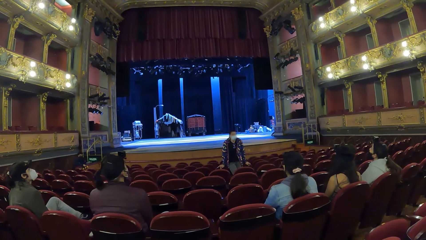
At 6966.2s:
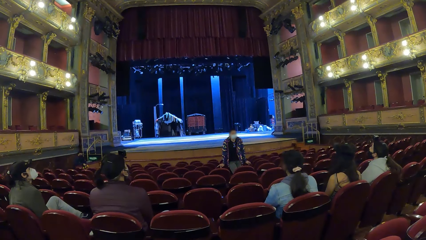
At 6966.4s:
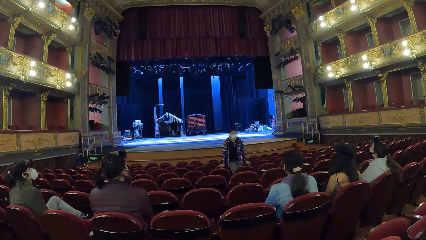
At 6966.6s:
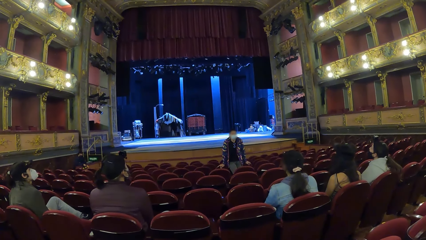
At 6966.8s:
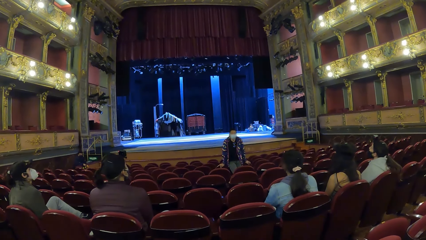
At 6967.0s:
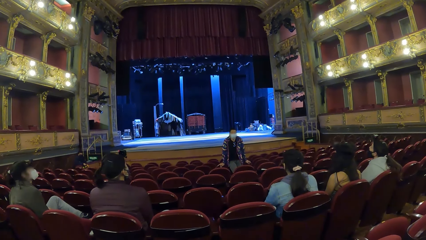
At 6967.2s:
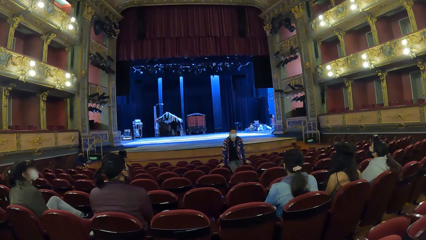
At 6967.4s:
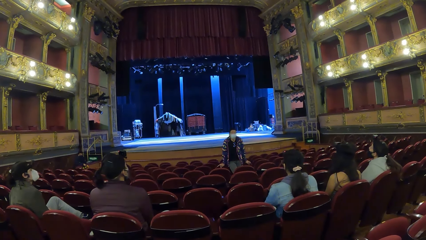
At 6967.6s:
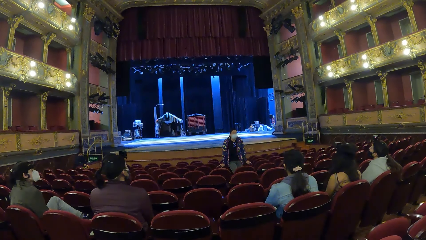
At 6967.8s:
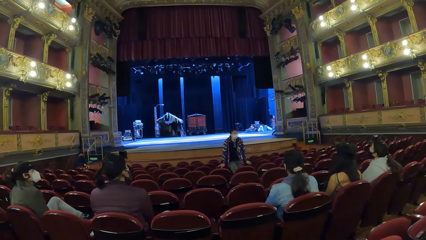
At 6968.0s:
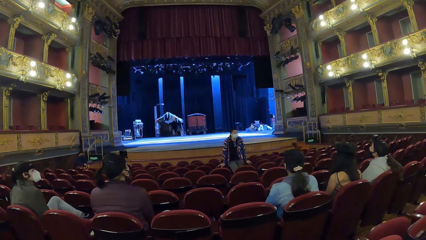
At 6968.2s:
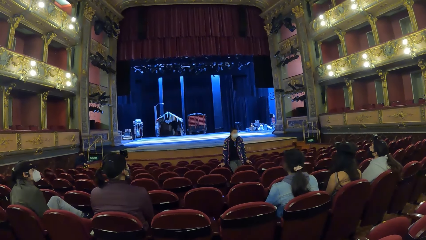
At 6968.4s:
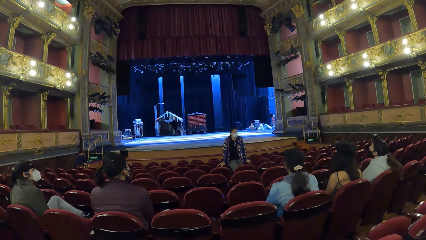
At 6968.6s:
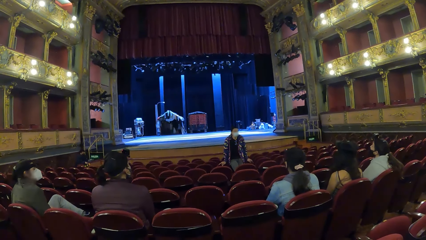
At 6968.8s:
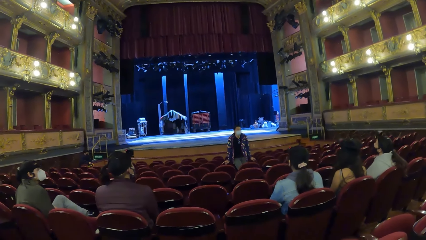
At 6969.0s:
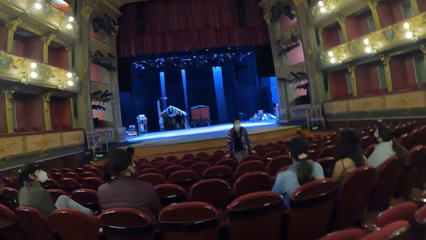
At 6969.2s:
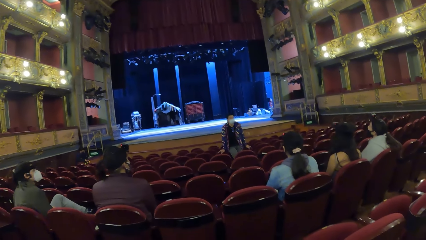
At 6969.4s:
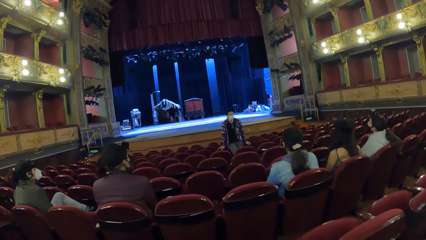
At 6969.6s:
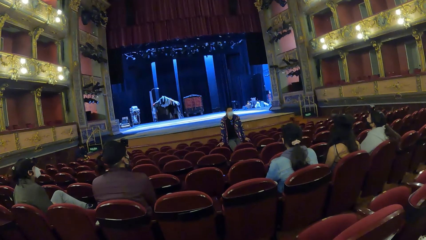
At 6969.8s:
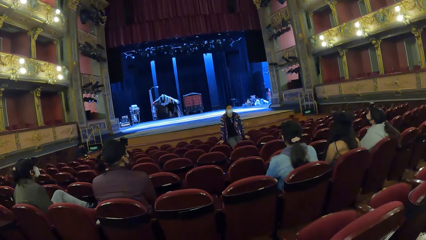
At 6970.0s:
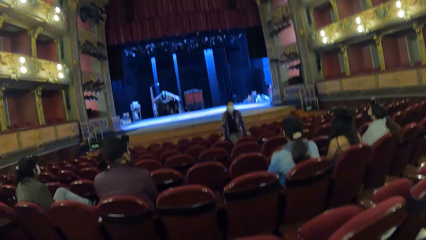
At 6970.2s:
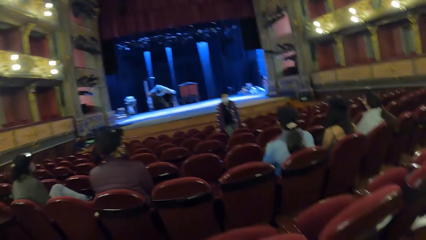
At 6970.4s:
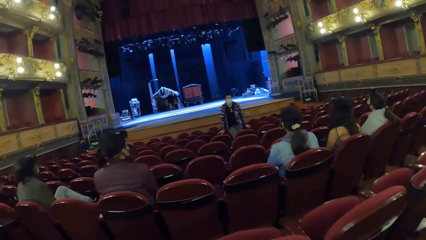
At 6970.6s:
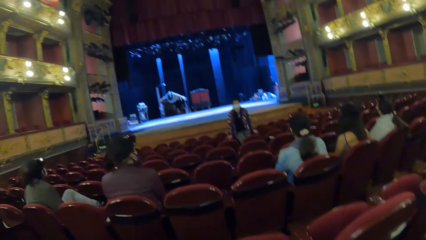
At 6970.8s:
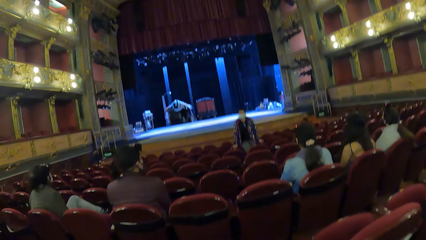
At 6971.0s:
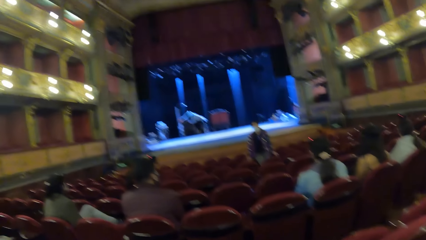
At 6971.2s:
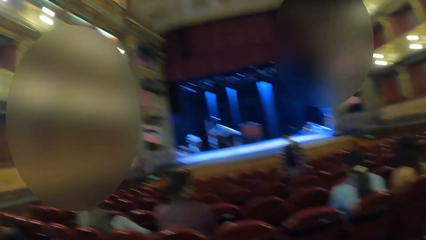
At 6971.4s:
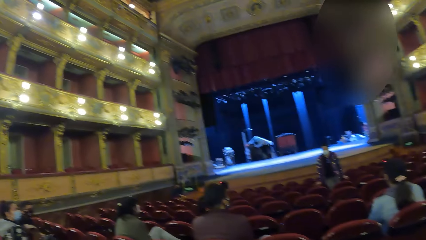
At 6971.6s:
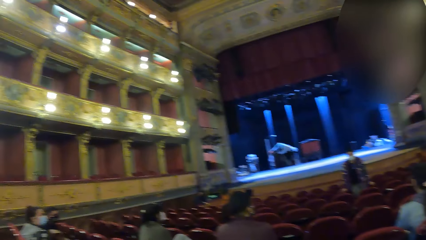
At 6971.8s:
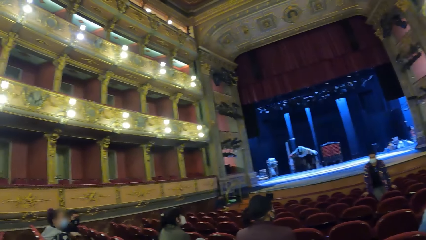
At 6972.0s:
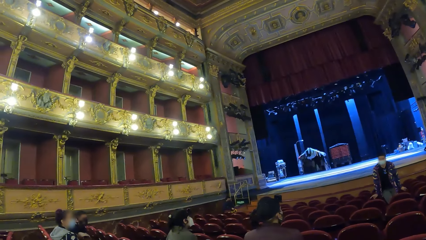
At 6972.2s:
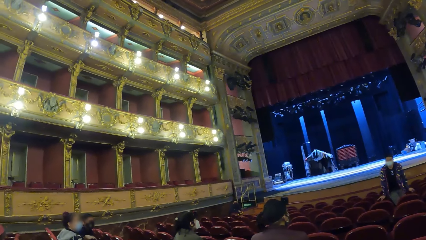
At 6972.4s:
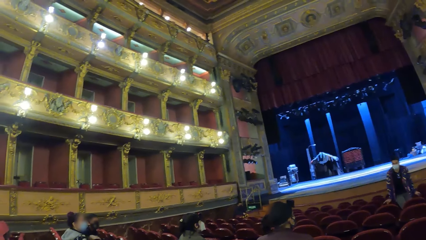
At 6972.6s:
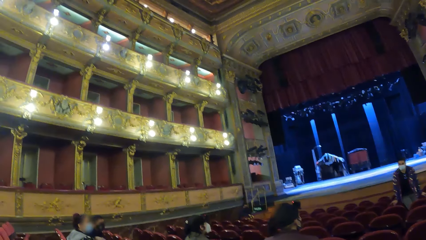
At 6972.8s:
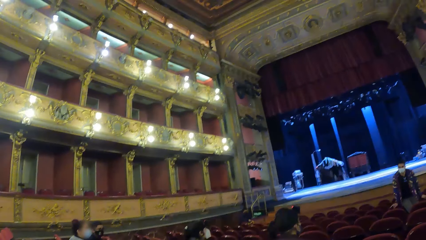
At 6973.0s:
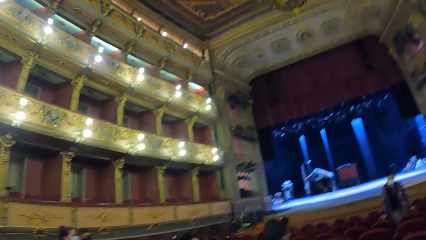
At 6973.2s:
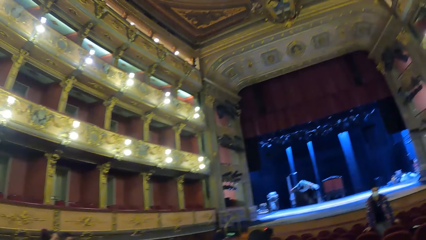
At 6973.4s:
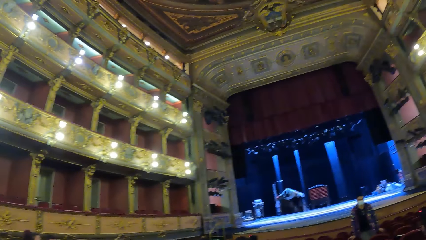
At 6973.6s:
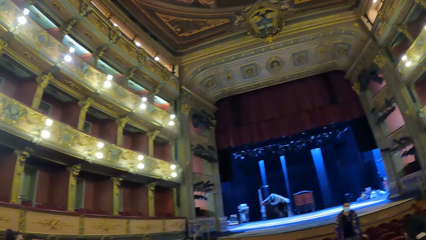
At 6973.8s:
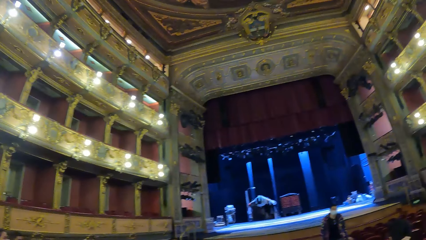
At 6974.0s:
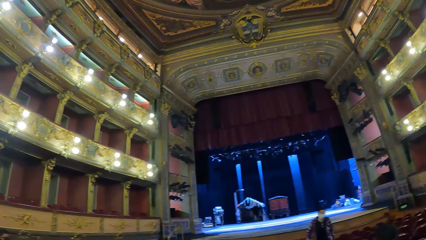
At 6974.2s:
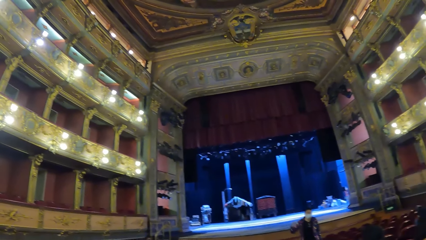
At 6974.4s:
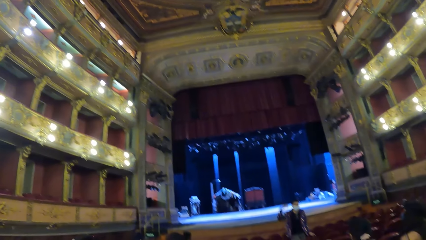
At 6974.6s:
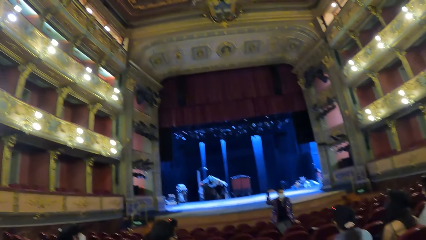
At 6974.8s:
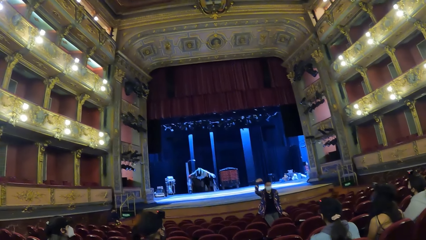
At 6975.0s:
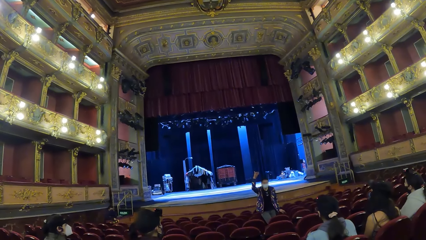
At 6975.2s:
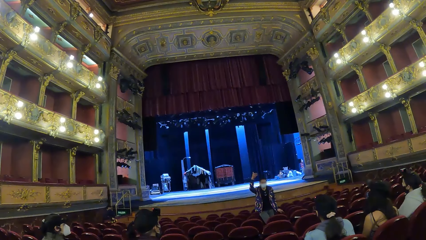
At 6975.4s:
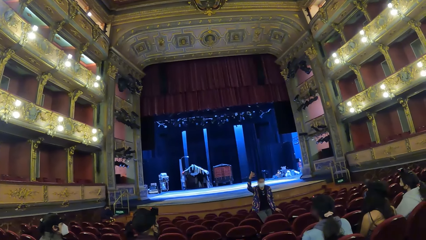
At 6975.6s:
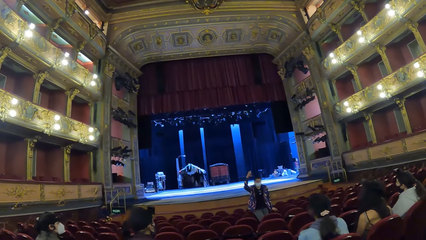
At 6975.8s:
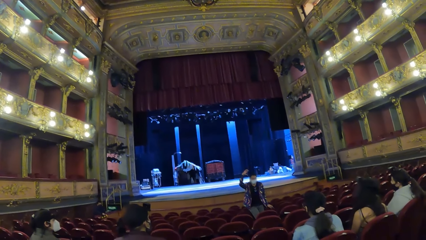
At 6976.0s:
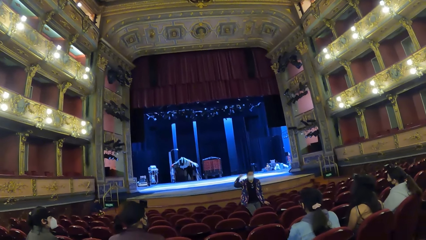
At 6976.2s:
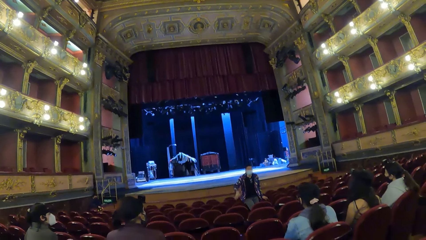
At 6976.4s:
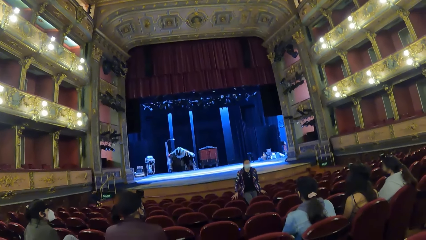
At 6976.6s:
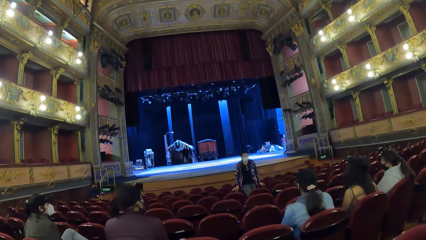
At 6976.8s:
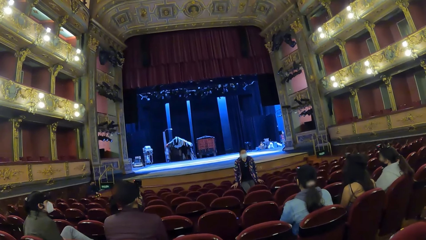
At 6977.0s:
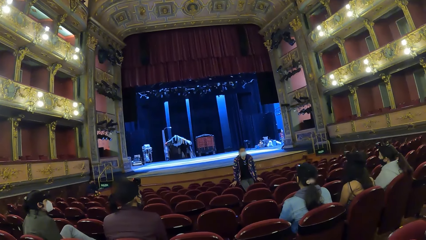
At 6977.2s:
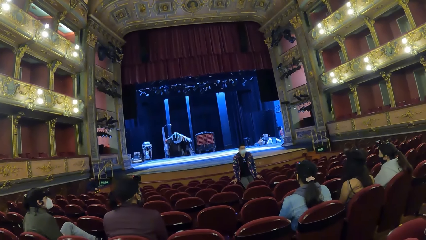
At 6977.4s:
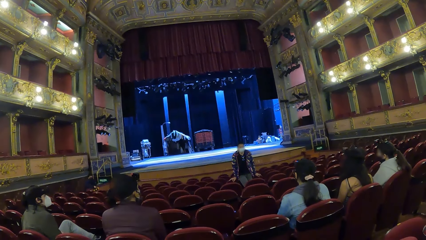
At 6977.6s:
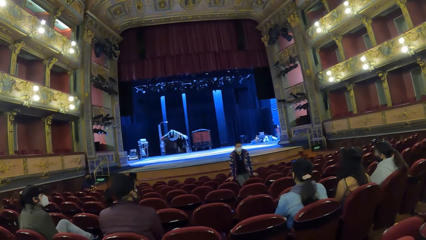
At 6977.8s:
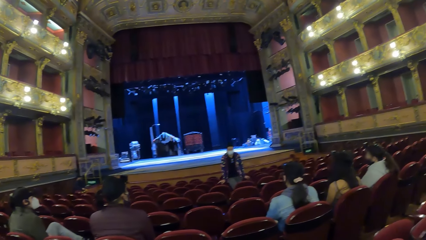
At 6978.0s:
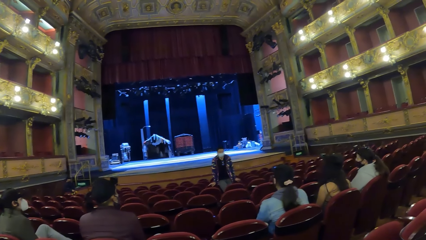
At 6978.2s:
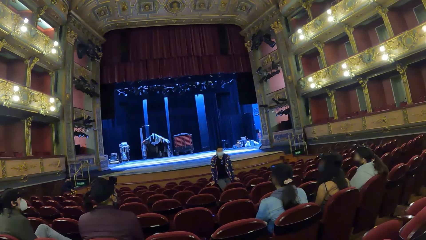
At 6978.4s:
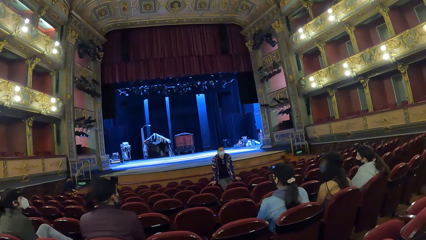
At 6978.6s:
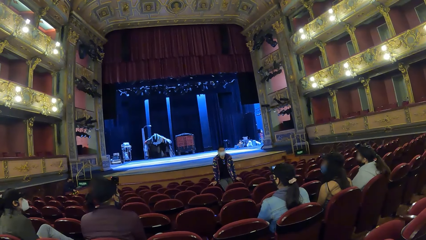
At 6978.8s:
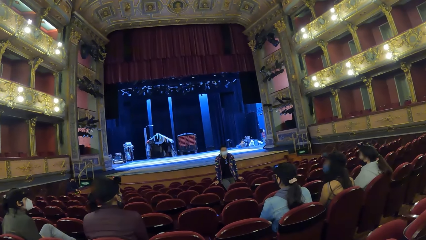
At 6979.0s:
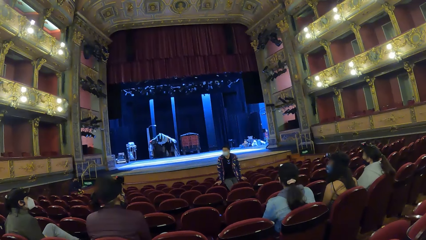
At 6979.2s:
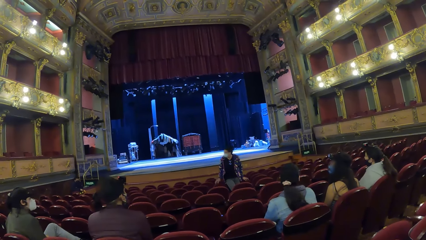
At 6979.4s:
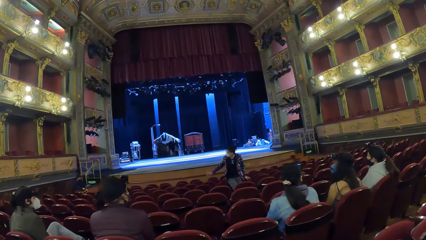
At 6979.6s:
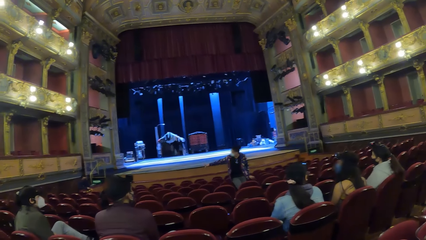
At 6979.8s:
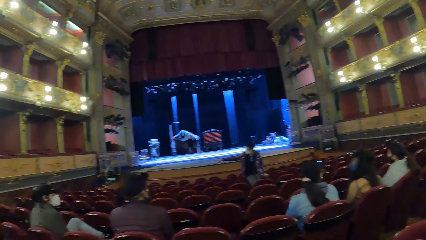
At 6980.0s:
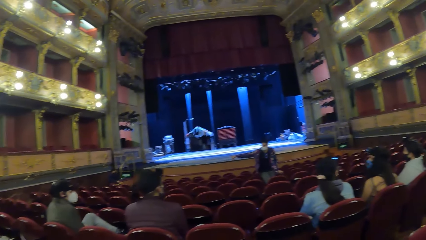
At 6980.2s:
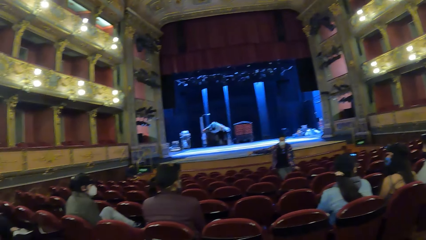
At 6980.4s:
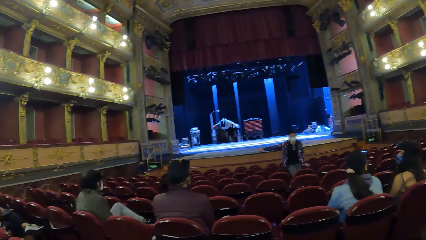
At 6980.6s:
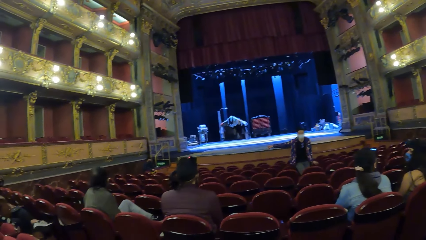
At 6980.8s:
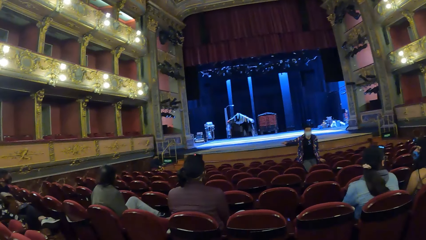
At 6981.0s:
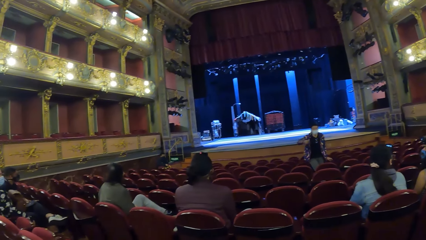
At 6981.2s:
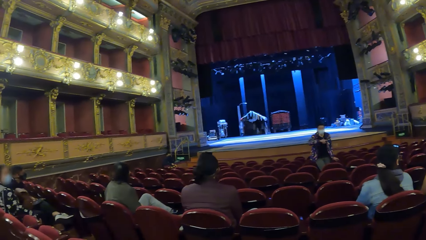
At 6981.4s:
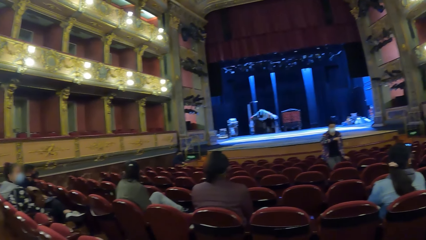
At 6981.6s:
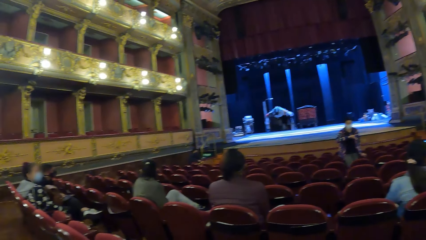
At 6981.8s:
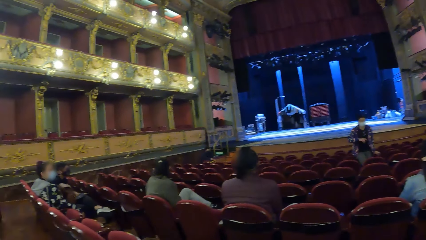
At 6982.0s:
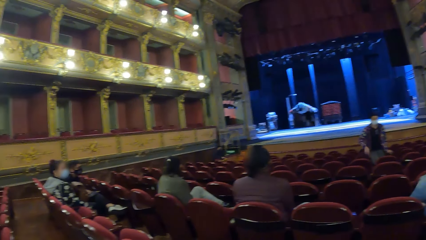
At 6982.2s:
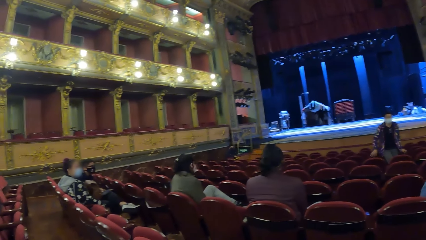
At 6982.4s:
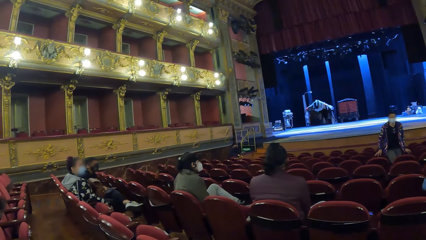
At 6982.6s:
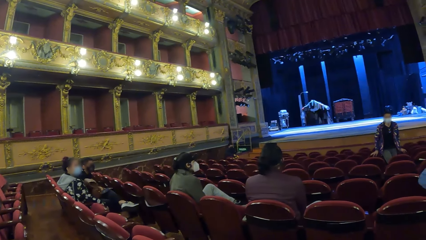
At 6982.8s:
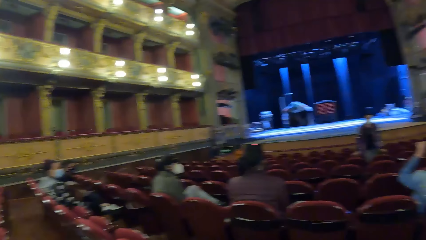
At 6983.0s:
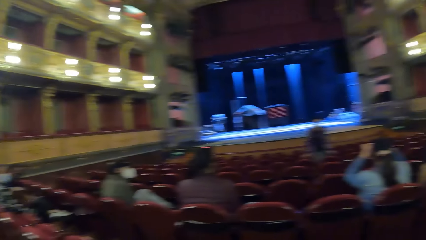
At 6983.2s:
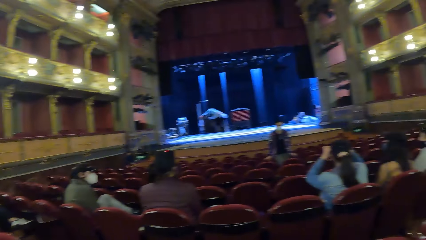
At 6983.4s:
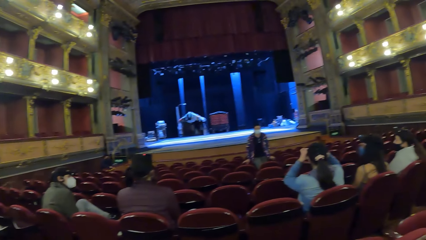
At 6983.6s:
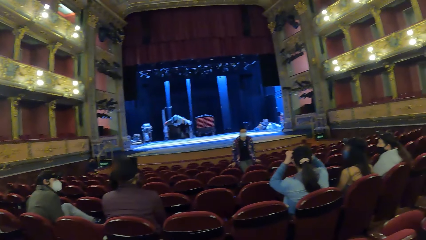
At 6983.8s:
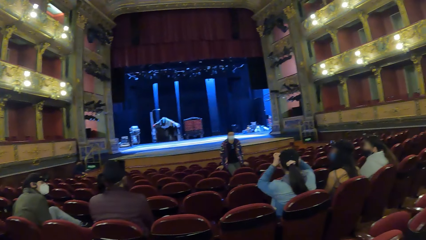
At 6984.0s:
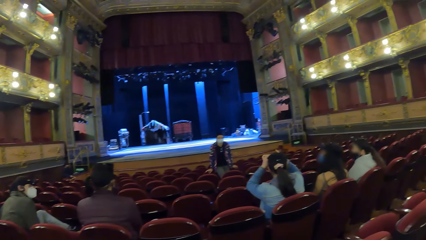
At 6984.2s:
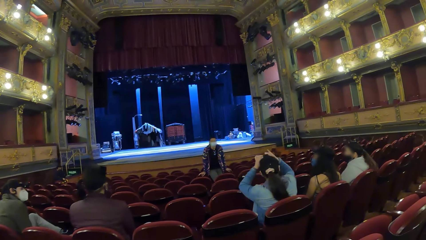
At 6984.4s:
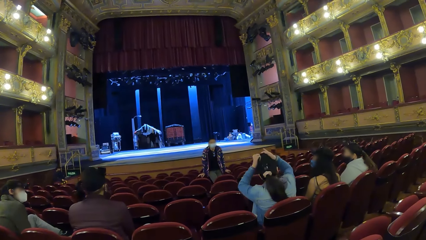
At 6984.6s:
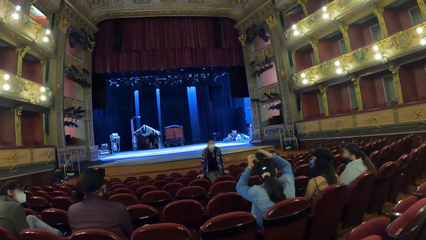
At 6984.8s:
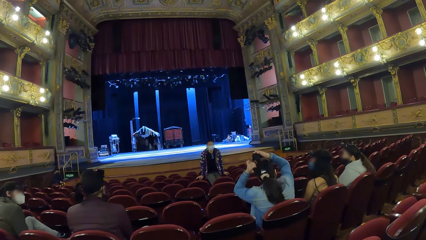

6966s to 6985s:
The camera wearer looks around the hall. The man raises his right hand. The man gestures with his right hand. The man stretches out his hand. The woman removes a camera from her head with both hands.
